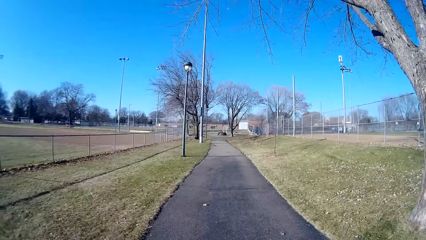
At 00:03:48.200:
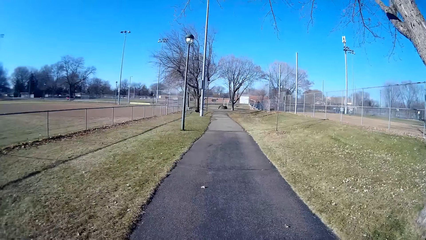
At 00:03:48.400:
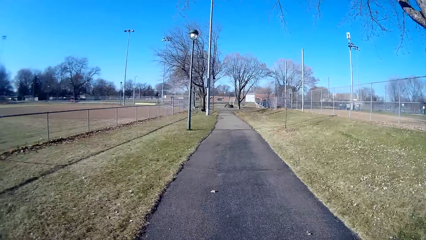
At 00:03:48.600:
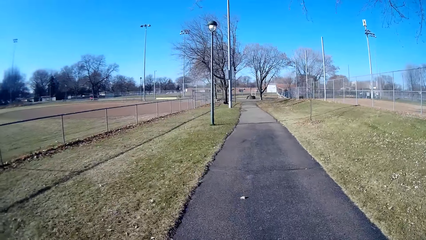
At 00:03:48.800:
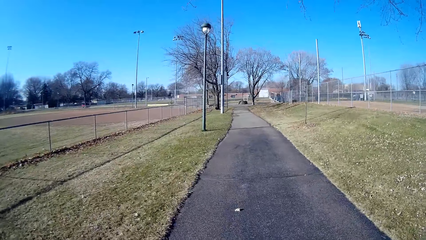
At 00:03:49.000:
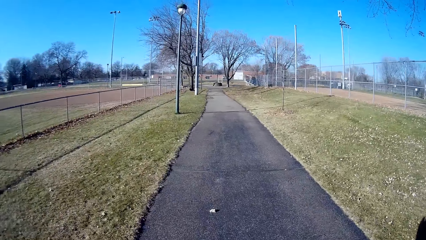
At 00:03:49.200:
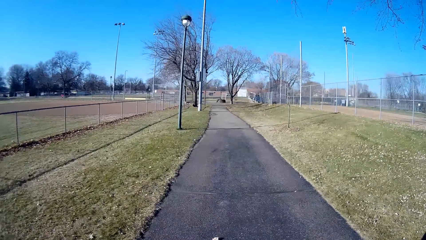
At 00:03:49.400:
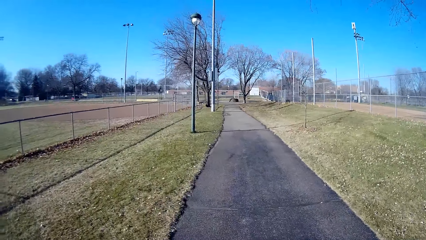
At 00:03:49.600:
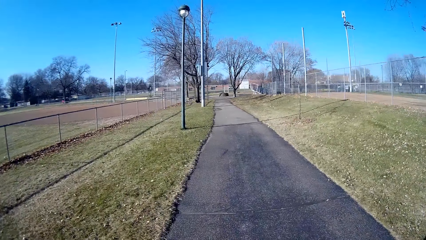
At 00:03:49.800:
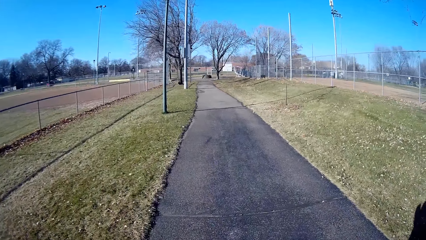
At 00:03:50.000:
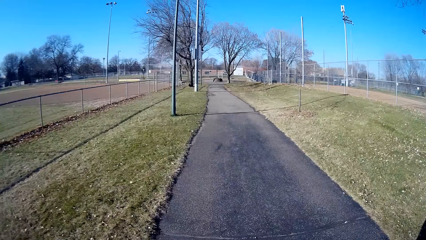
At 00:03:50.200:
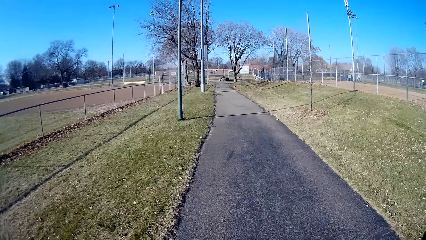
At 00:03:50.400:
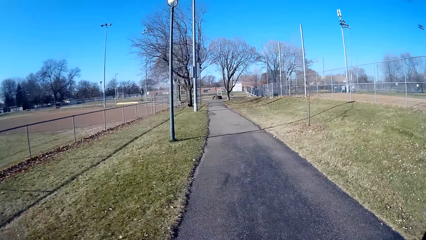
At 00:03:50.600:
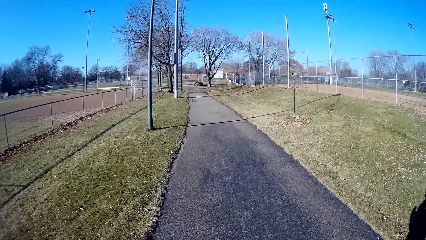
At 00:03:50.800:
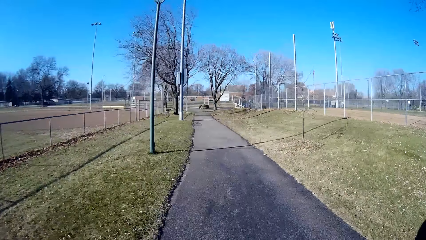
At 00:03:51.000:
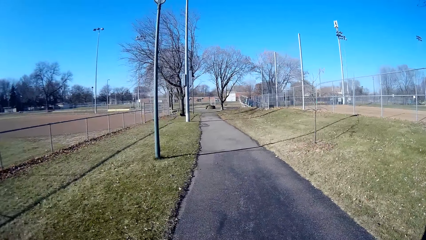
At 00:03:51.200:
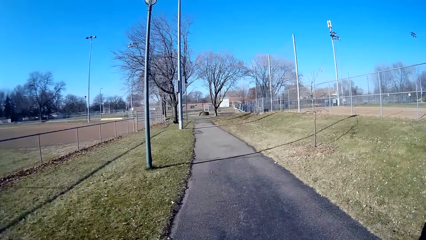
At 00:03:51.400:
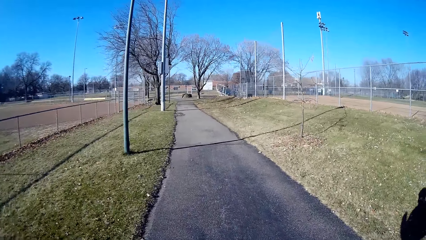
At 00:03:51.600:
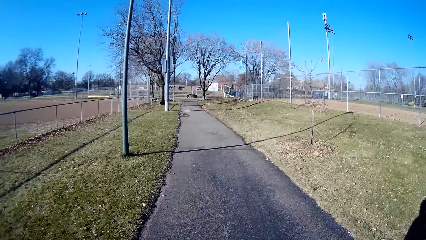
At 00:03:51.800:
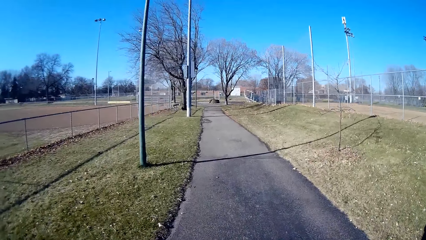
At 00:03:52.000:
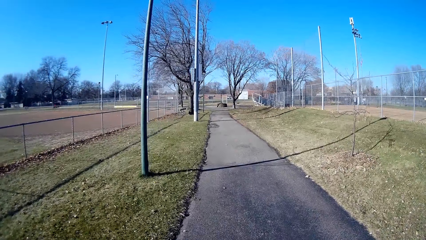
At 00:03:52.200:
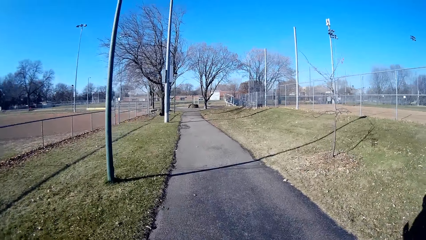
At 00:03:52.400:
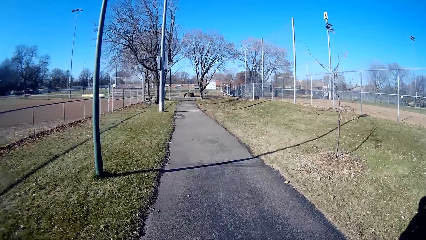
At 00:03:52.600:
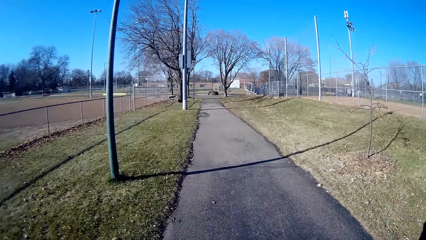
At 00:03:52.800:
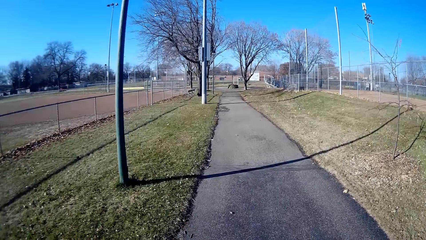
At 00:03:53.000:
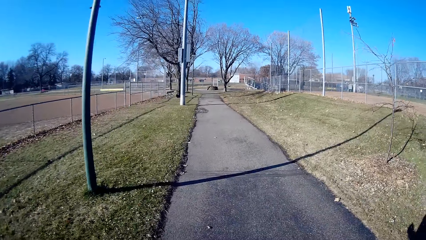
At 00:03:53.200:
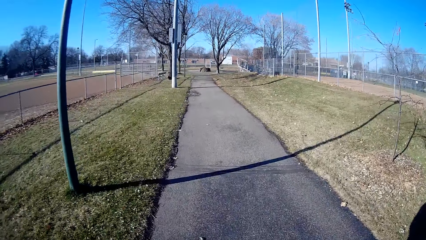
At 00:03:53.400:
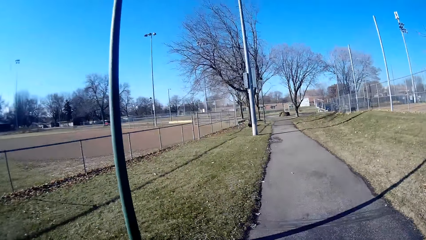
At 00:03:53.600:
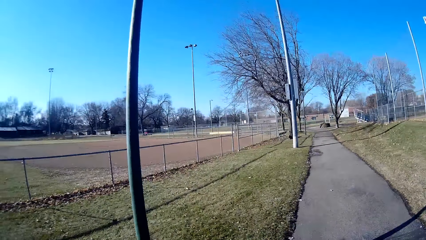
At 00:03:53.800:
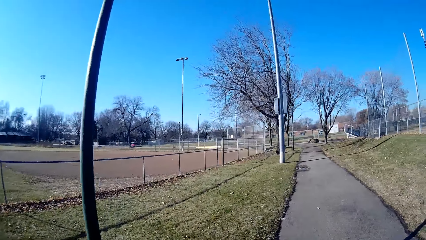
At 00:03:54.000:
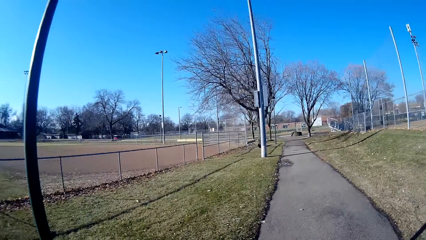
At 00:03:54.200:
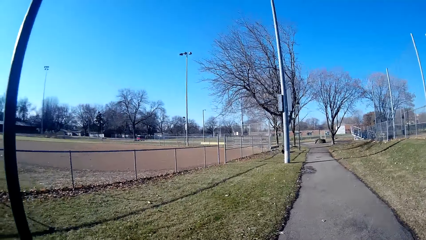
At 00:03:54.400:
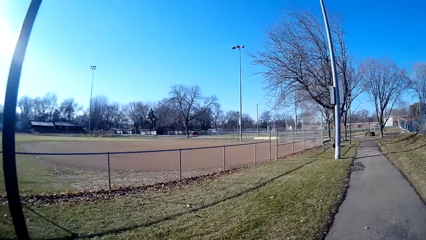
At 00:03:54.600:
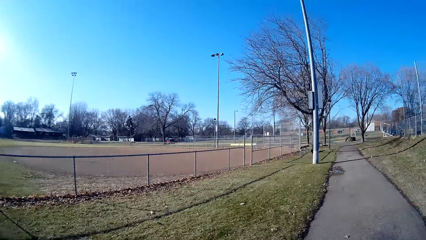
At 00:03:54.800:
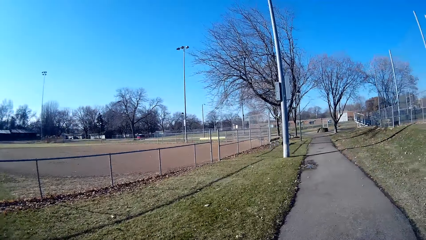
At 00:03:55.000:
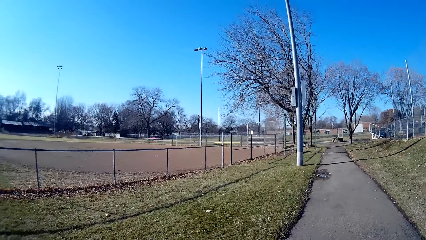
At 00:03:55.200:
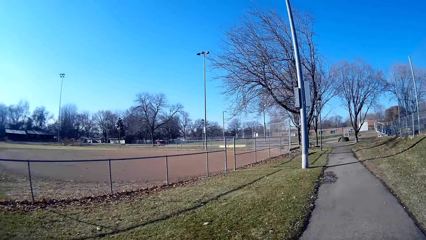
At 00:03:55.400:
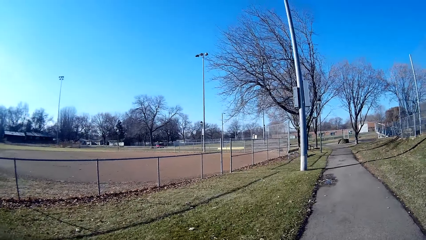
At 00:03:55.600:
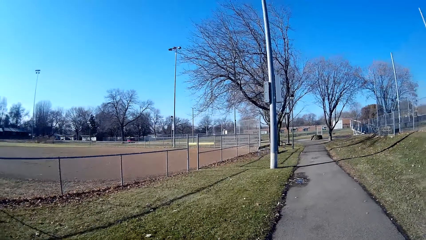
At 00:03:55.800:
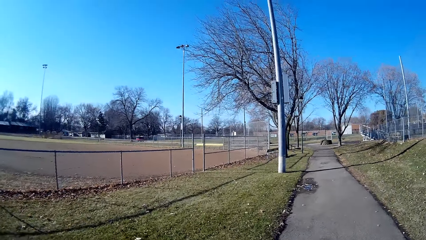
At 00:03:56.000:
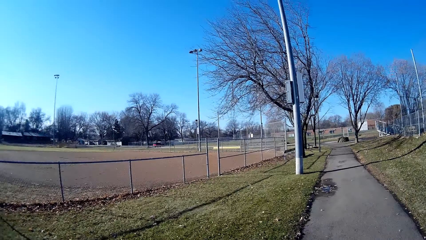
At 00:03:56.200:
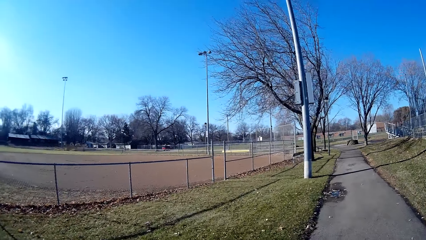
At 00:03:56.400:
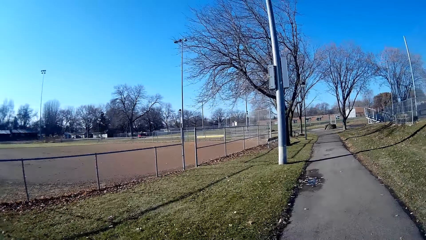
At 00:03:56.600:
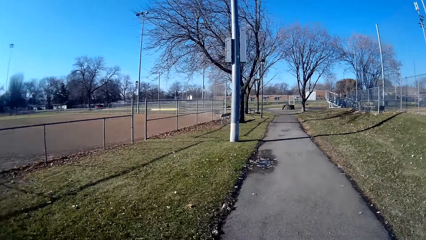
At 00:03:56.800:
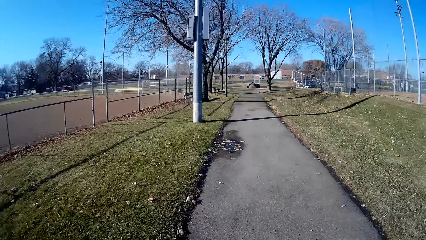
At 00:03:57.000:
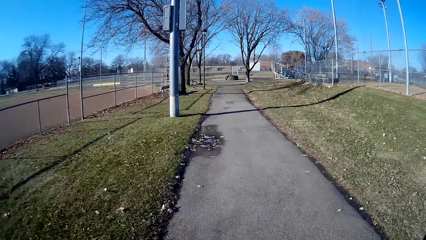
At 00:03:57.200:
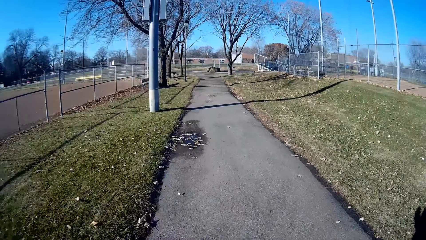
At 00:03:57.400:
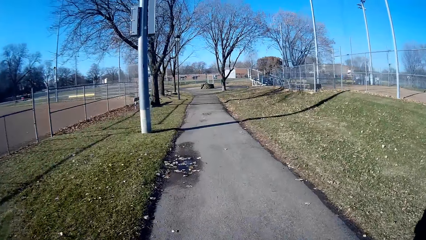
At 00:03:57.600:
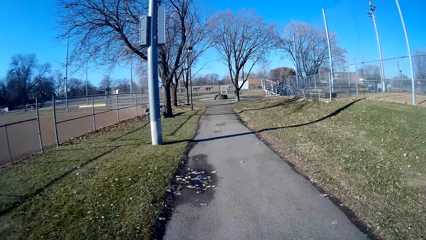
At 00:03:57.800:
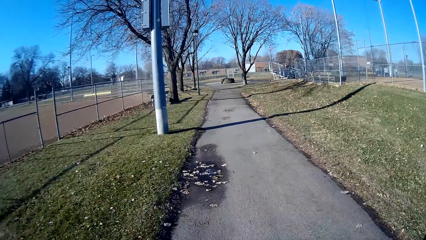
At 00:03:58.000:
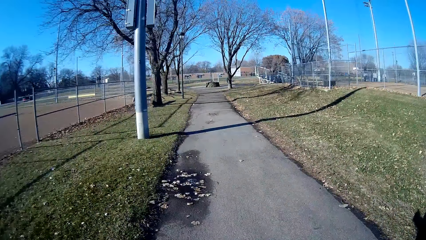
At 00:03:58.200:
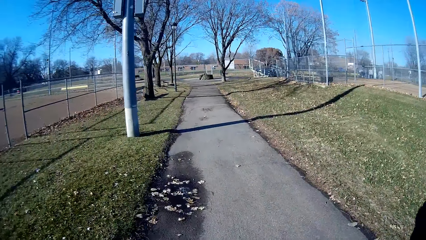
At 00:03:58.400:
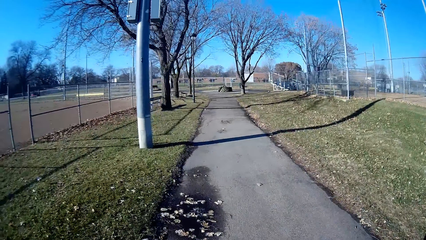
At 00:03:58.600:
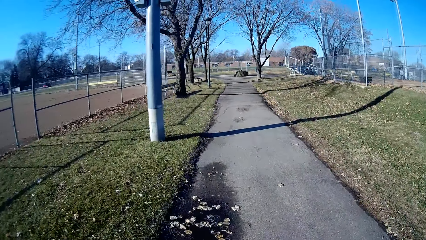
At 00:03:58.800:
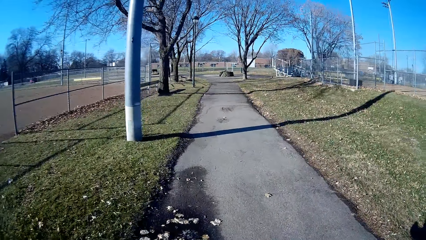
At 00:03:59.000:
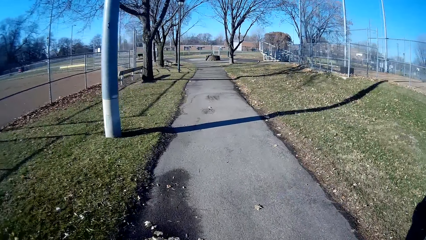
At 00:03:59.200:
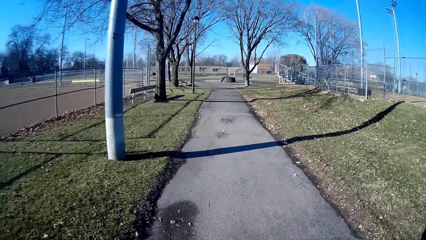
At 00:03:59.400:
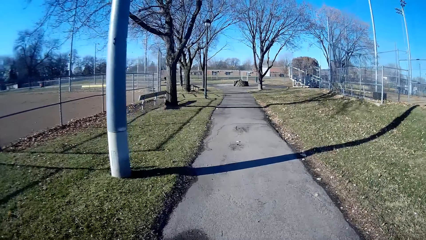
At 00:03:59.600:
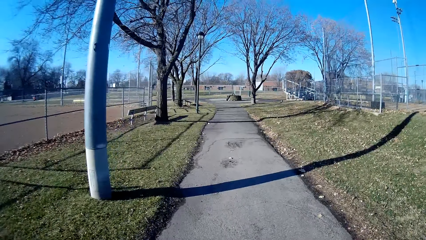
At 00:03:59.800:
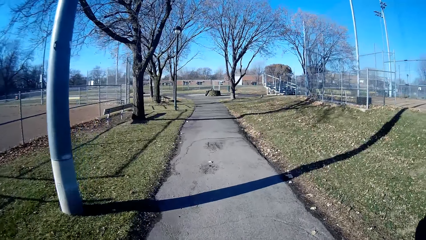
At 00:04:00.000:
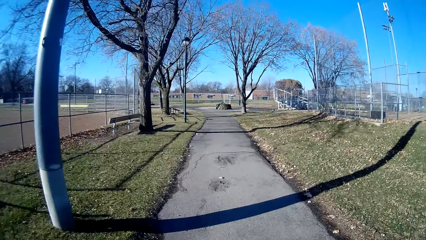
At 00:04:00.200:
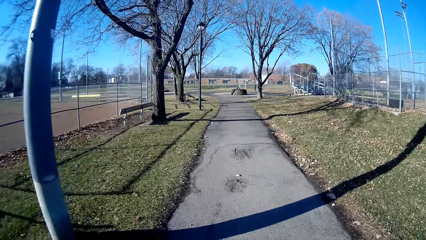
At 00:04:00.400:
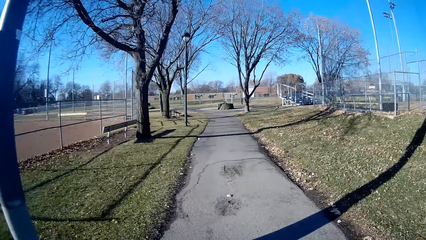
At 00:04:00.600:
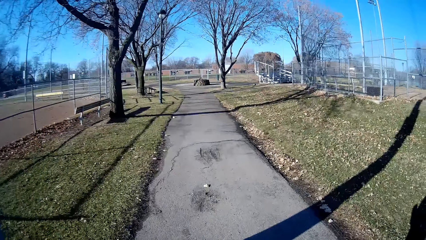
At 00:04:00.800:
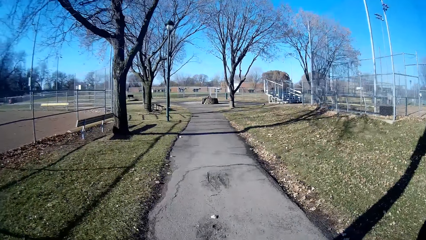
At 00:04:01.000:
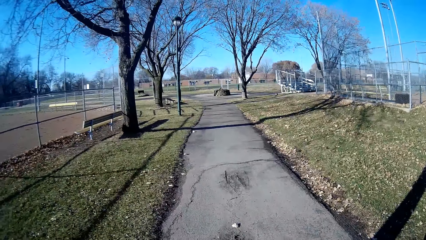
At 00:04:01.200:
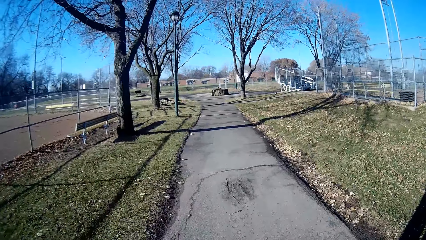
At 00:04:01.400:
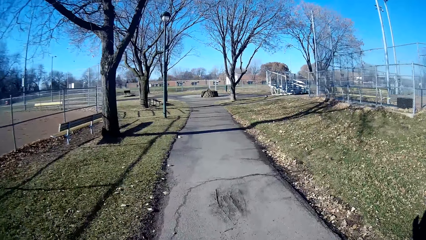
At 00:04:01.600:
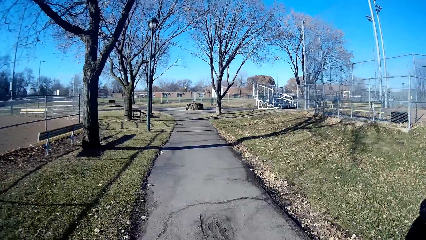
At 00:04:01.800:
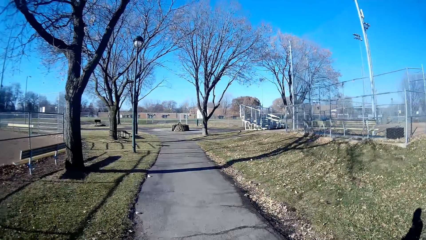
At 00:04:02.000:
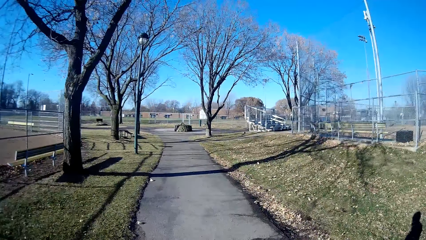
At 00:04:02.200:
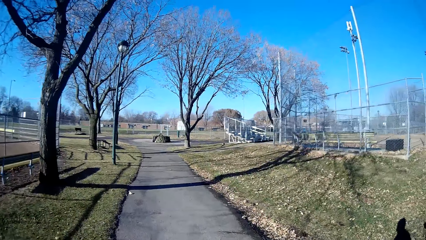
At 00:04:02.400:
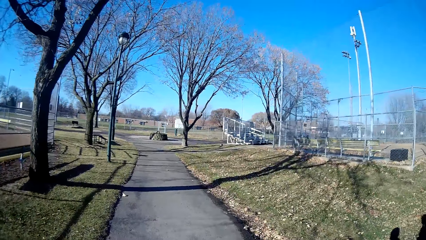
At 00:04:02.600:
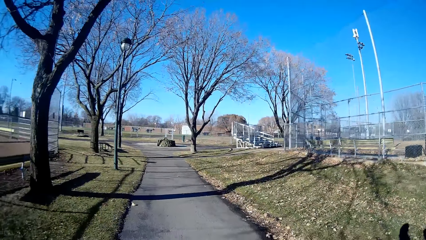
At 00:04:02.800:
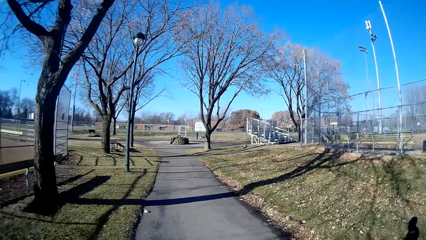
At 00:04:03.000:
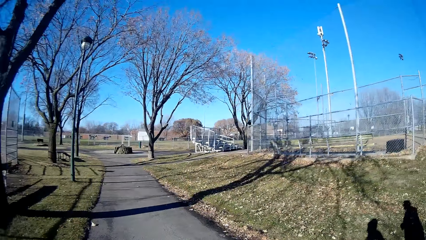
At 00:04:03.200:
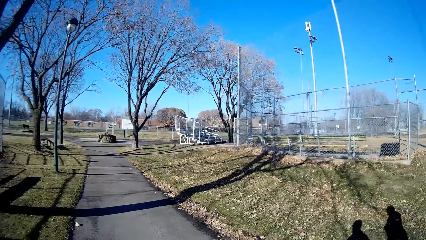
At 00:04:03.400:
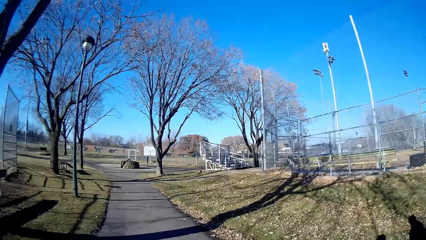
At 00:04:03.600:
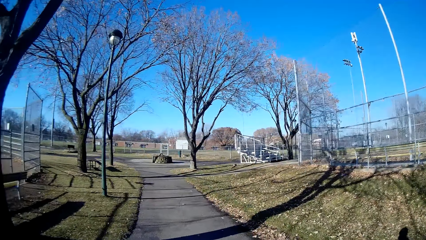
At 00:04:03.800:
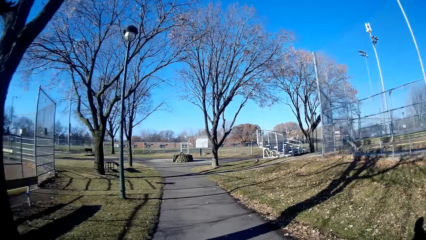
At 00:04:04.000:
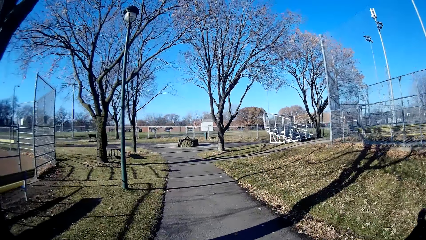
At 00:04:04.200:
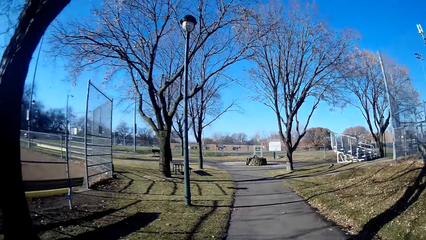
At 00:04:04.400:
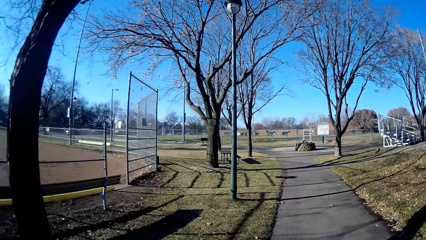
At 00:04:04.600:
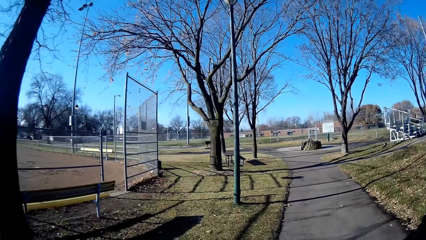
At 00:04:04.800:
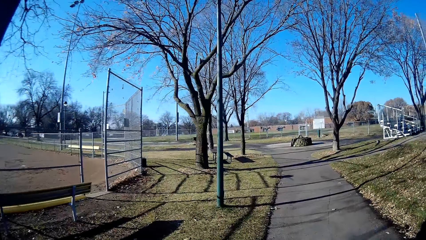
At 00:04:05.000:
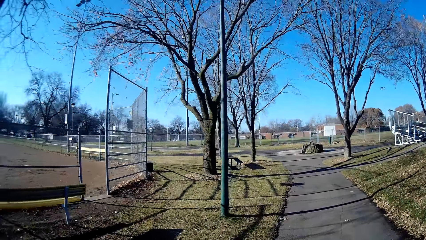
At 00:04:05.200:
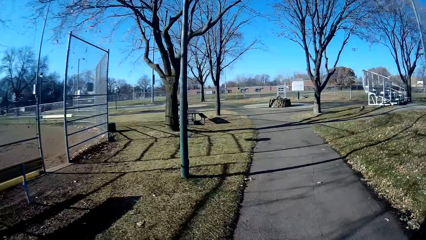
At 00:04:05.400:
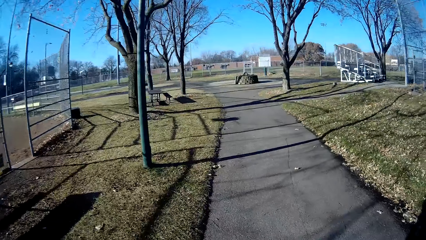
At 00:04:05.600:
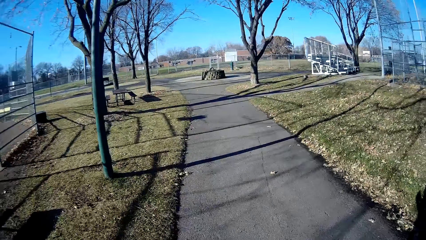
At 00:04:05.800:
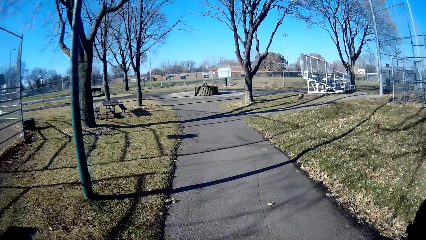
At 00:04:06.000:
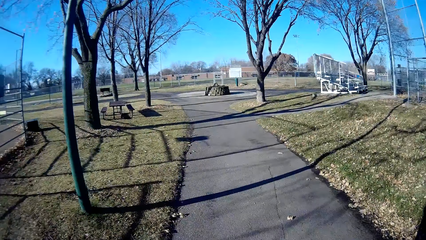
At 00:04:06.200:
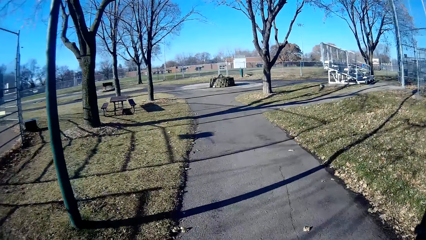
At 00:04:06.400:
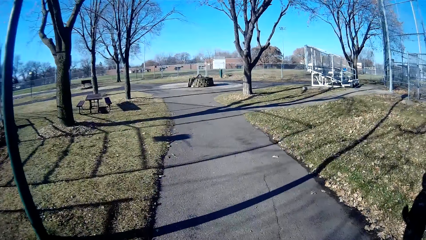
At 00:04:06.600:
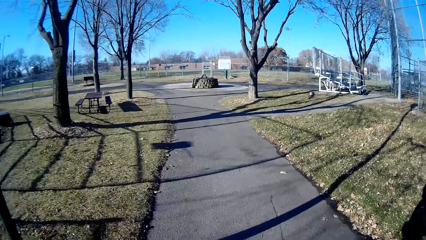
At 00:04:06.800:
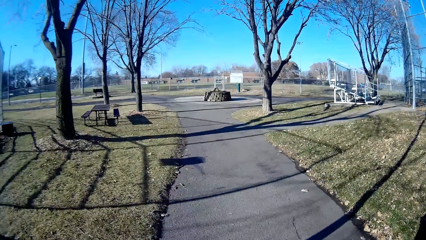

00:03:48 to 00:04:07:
The camera wearer jogs right. They look aside. They look forward.
